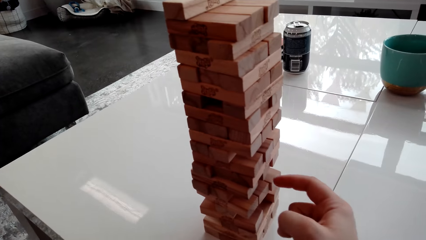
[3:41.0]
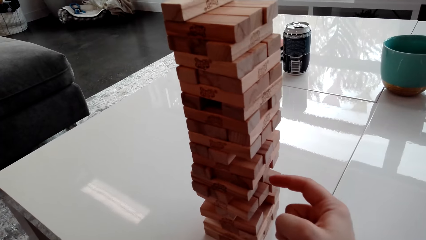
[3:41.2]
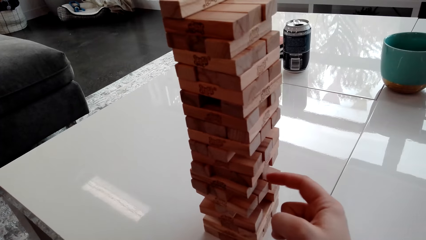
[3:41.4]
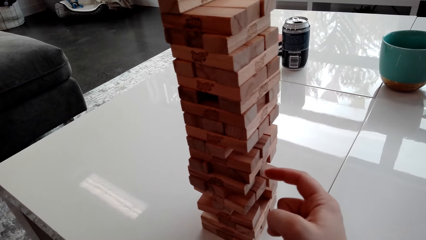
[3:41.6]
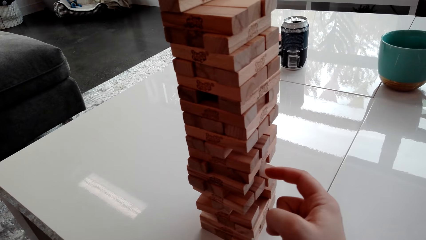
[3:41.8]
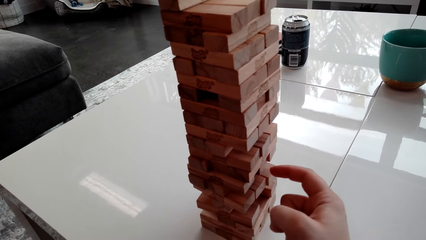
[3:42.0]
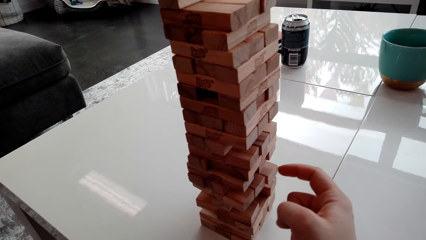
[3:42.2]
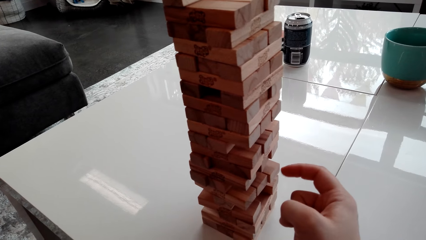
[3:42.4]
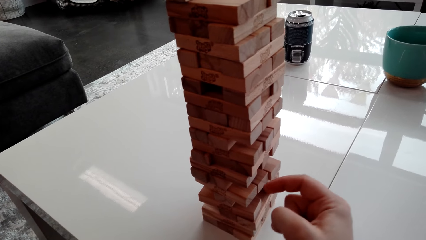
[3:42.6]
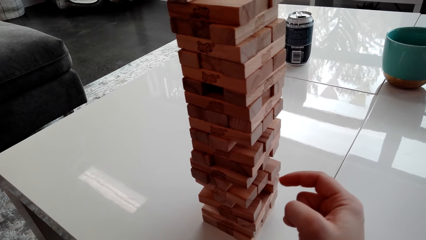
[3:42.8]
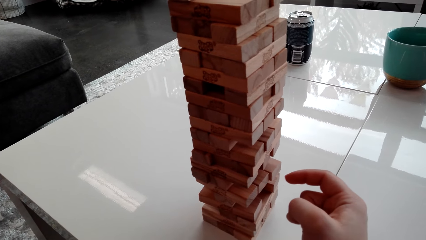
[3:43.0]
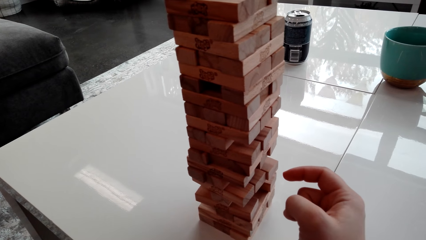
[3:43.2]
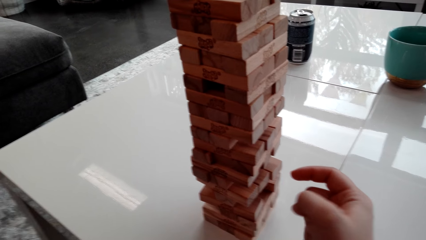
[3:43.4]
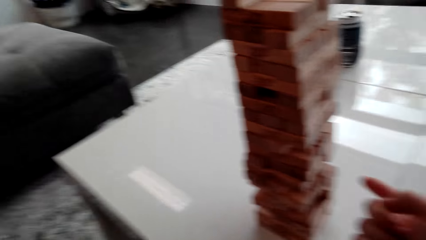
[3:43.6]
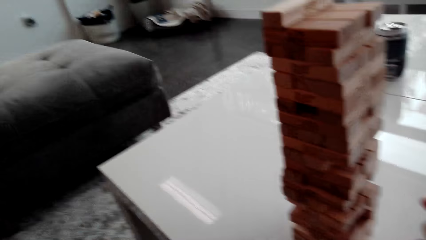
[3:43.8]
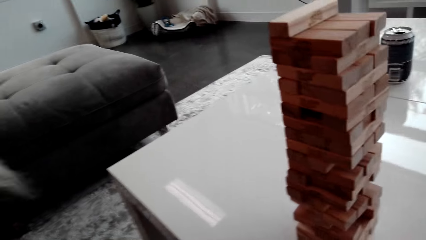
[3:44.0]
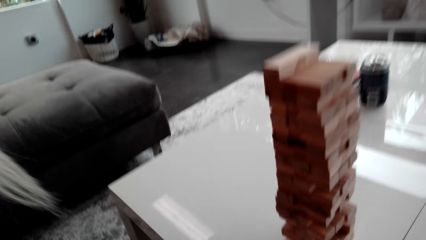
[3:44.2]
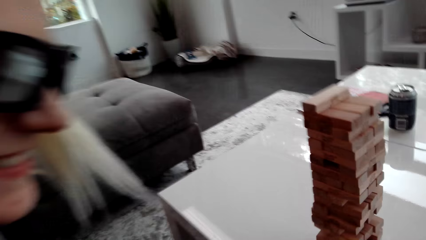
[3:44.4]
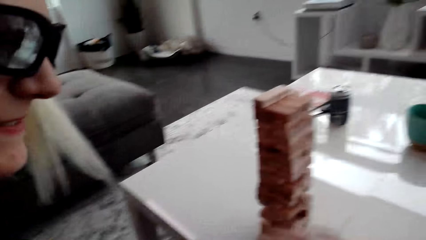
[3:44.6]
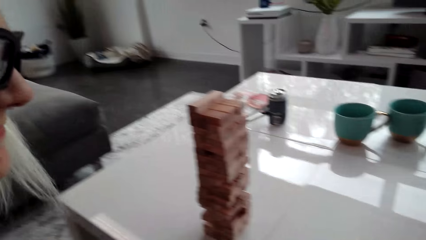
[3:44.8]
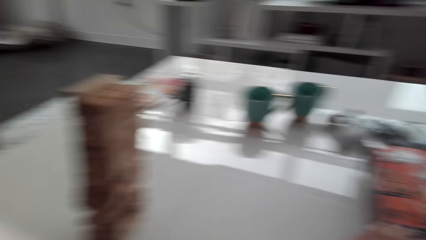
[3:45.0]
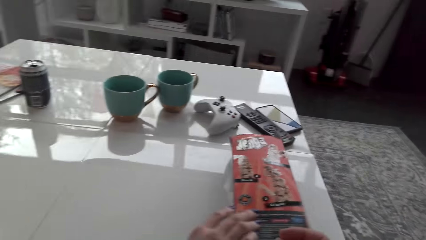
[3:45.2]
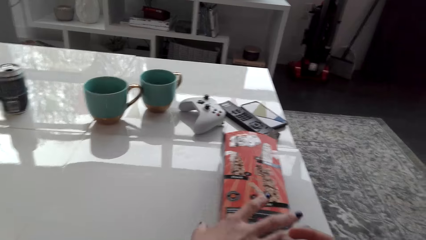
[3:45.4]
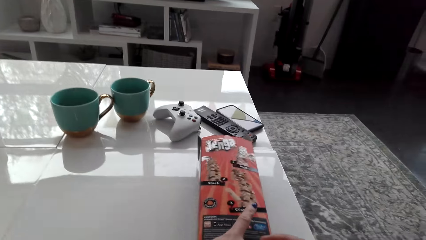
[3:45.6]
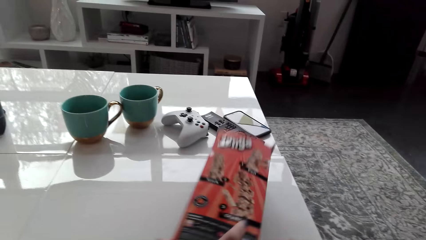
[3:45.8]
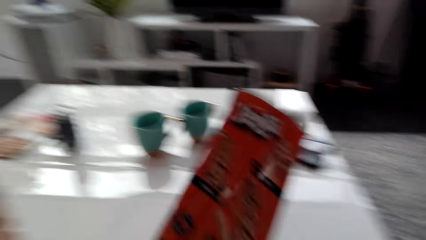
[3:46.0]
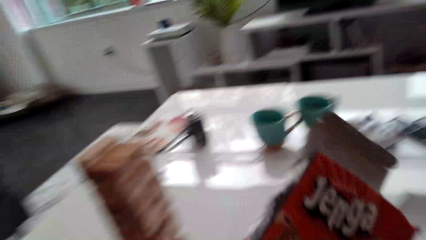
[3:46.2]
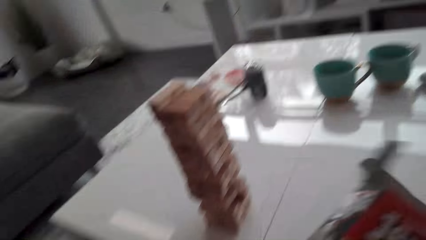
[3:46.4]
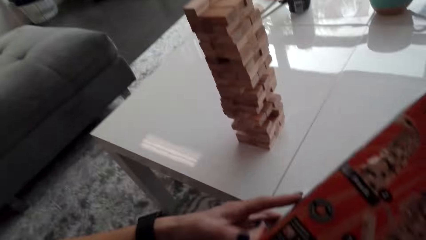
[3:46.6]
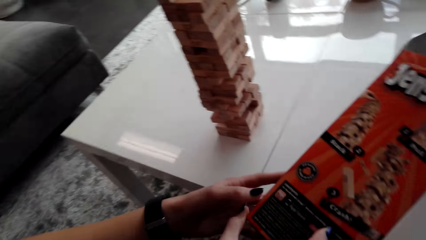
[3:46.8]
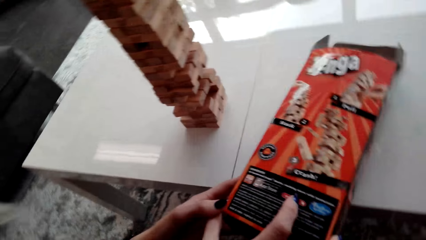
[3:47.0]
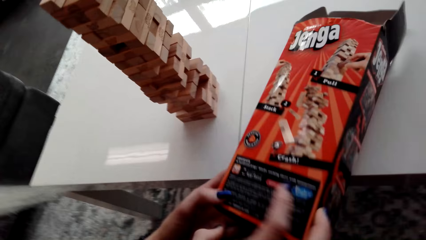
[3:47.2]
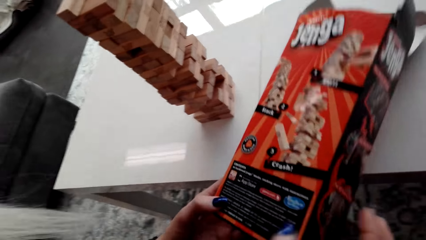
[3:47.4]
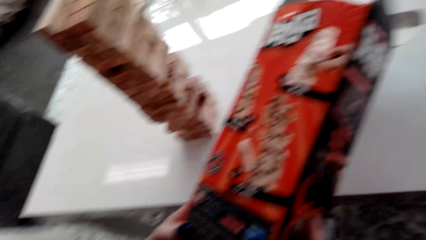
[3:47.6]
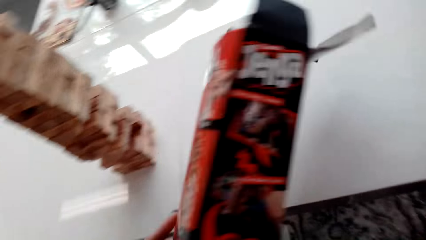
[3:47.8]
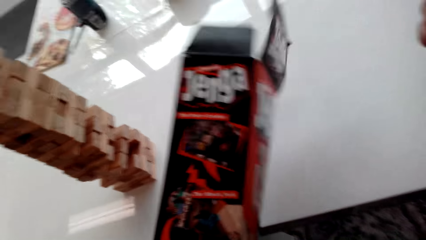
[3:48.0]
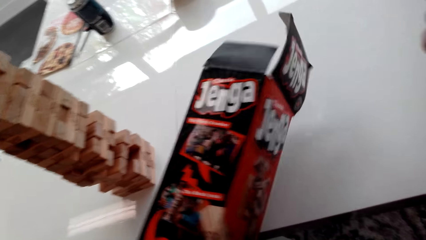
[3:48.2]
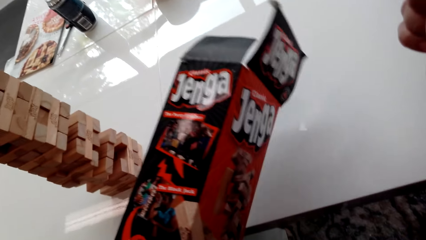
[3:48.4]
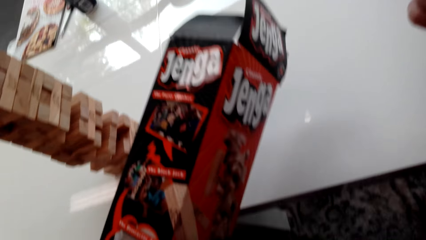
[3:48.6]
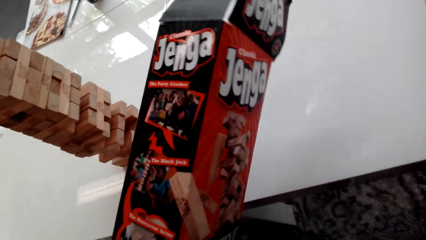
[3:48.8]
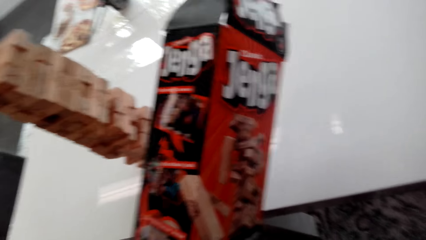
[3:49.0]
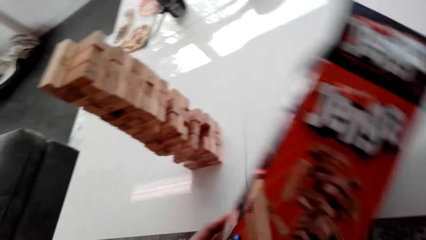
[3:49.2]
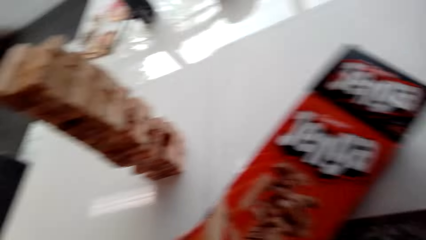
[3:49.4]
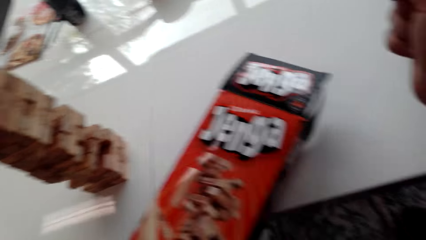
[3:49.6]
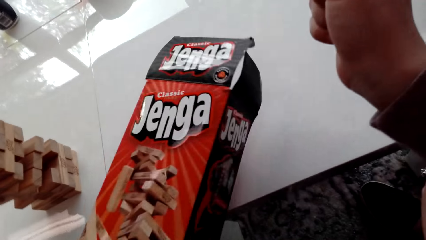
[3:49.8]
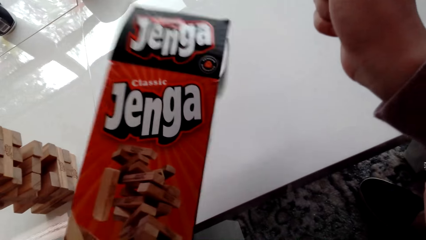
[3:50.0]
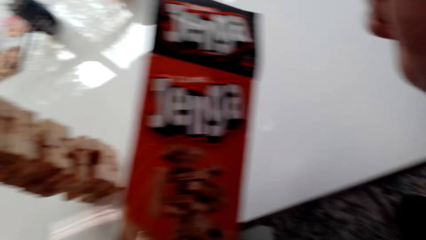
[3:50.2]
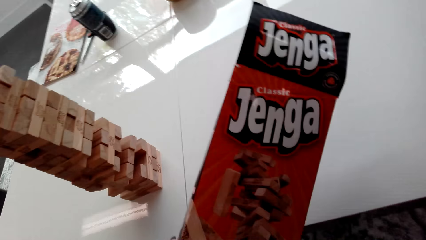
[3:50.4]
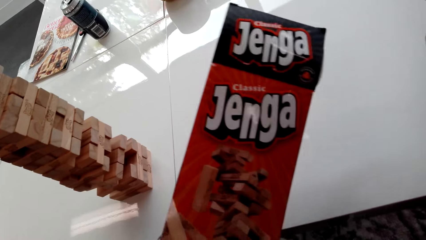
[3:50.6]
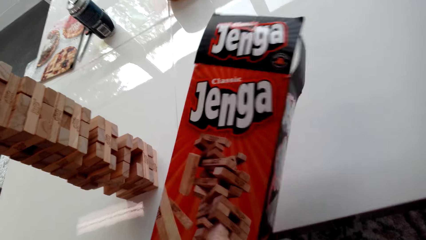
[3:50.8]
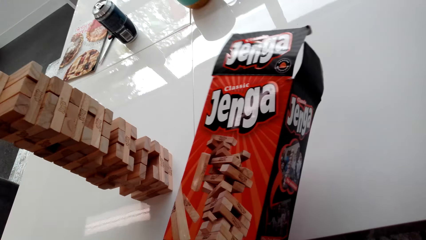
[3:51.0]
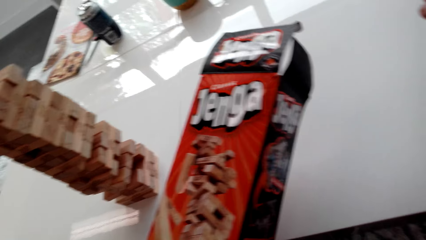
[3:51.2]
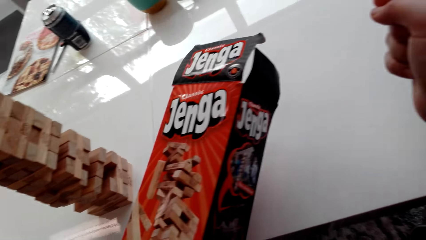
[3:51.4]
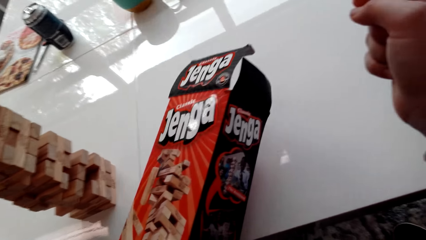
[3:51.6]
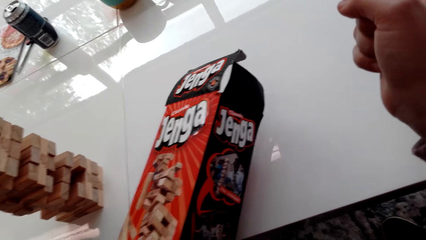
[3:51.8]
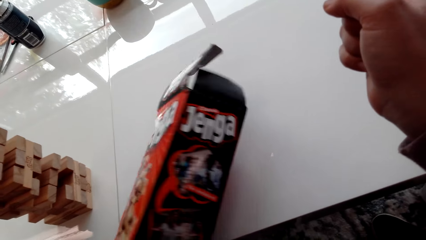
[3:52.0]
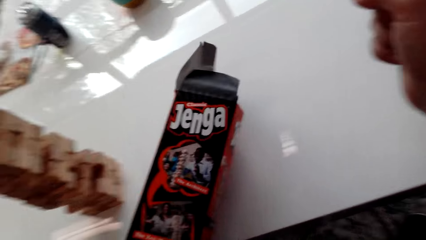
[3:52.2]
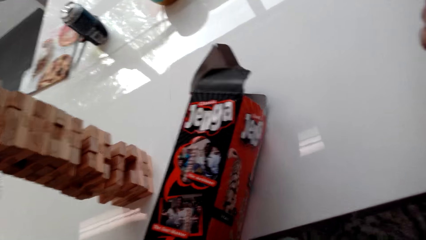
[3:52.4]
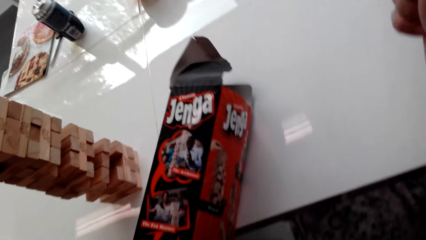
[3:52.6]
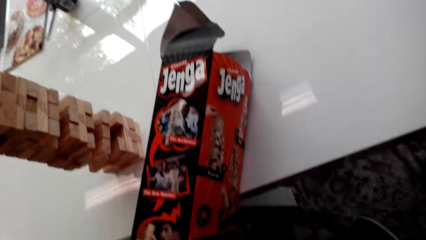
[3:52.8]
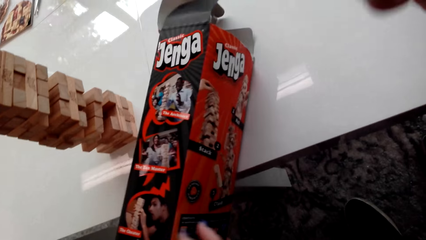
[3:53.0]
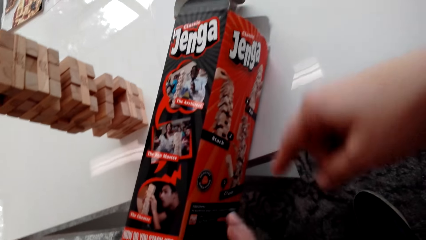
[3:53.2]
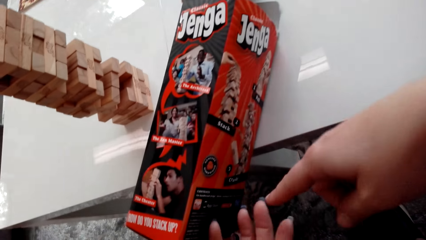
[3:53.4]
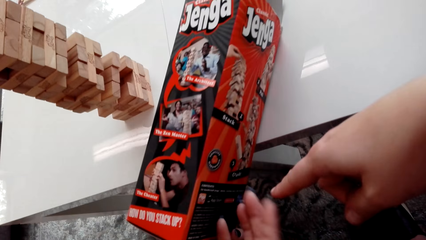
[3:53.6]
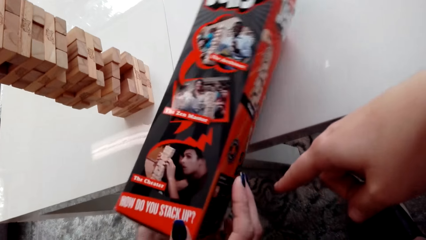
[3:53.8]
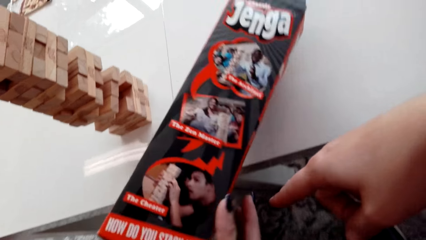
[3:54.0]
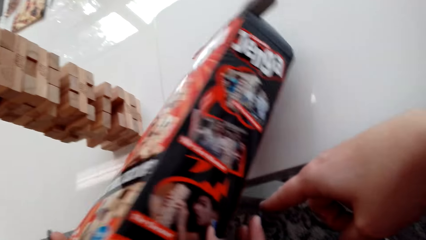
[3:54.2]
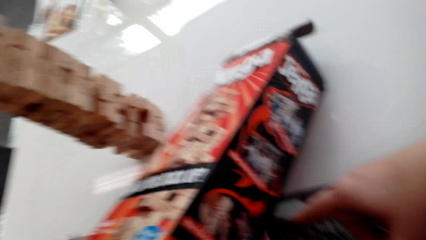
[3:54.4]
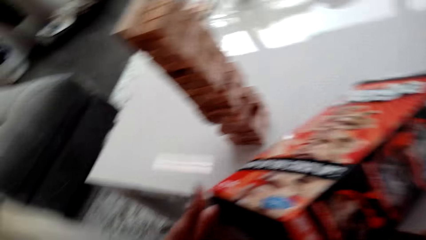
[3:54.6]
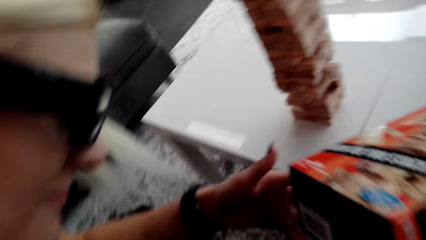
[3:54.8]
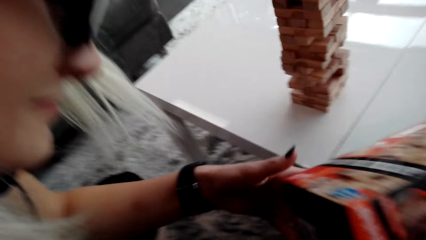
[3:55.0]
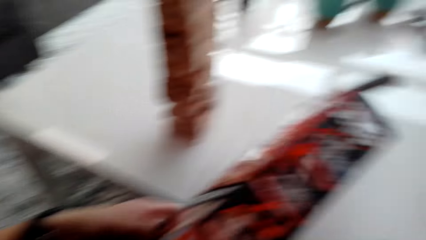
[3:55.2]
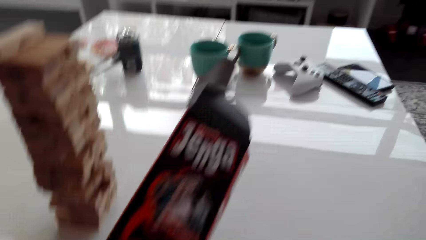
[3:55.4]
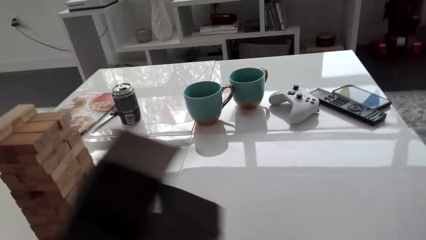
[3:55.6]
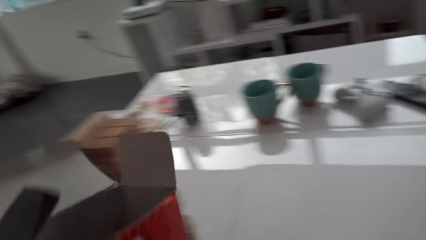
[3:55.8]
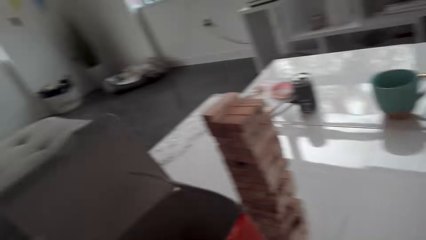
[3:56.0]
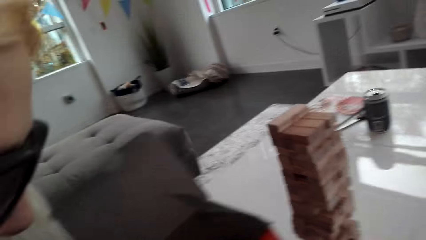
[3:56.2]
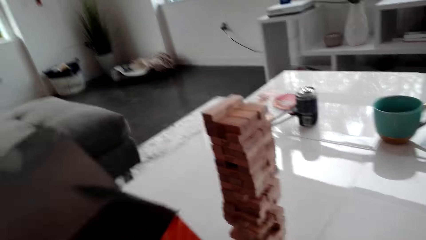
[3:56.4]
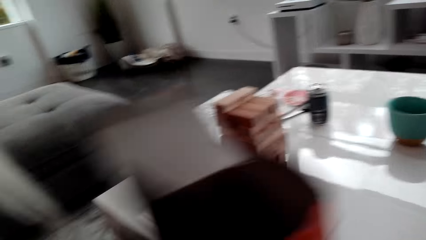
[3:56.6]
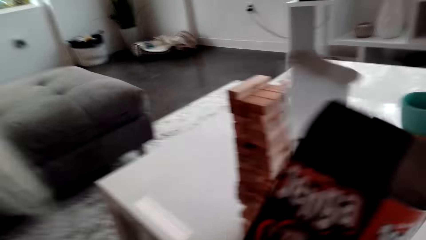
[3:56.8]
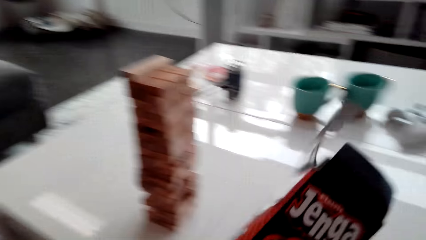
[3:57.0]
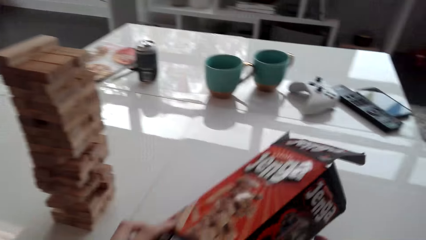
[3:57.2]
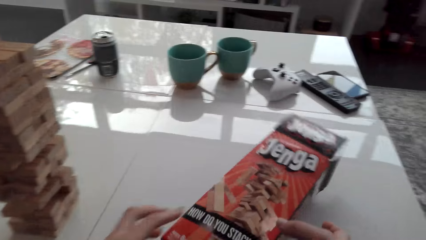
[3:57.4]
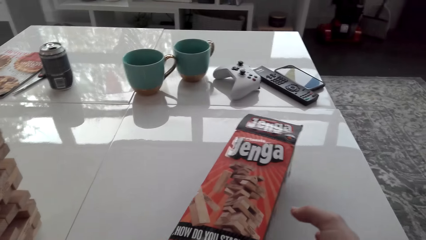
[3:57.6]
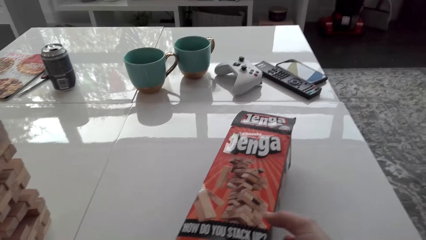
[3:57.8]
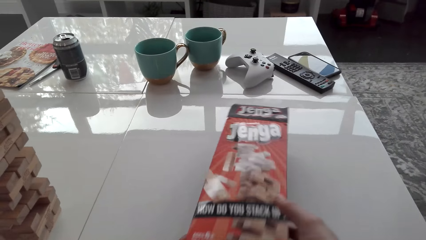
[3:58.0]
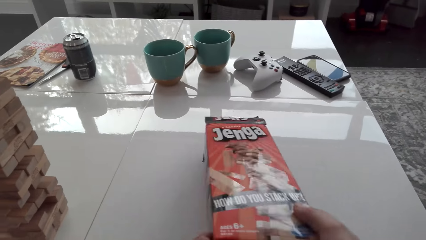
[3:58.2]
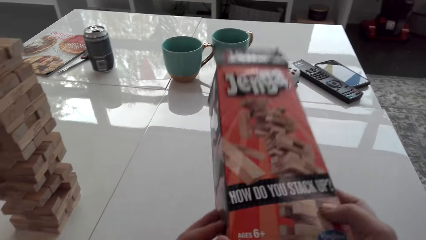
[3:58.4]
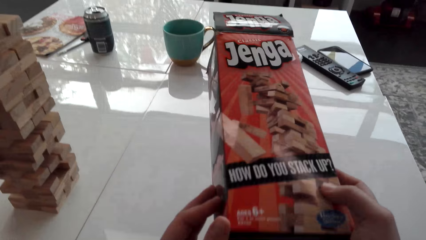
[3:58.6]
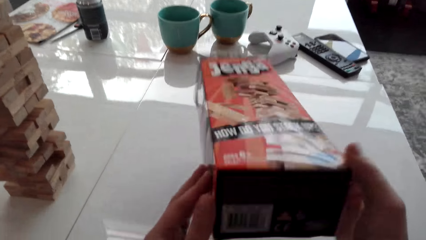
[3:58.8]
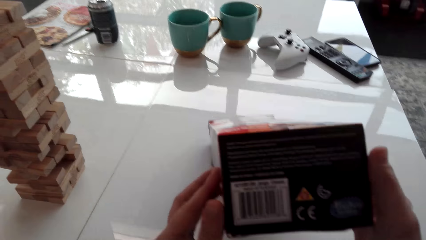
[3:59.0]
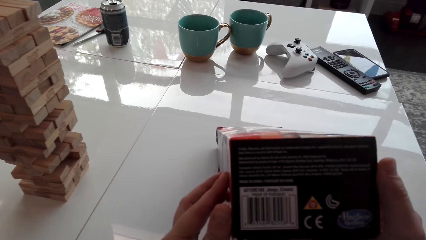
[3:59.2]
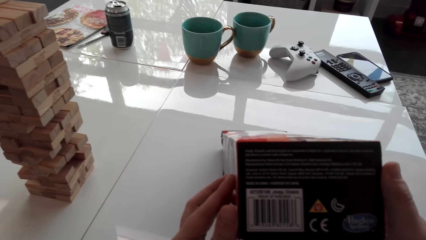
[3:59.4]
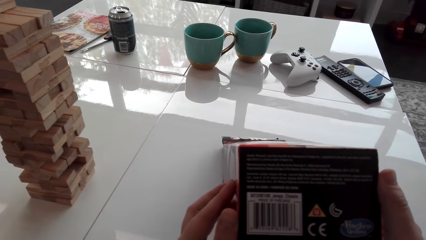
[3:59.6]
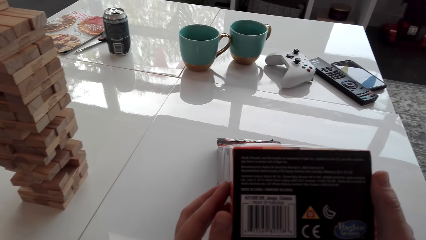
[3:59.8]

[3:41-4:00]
The camera wearer hits a block on the tower. They dialogue with a lady. They pick a box of blocks or carton. They stare at the box of blocks. They turn the carton around. The lady stares at the box of blocks. The camera wearer drops the box on the table.
